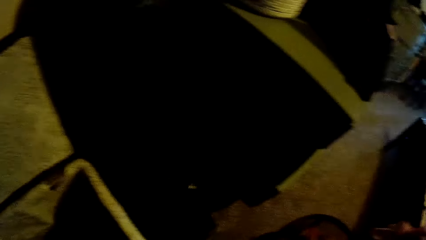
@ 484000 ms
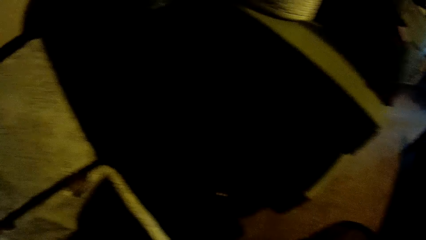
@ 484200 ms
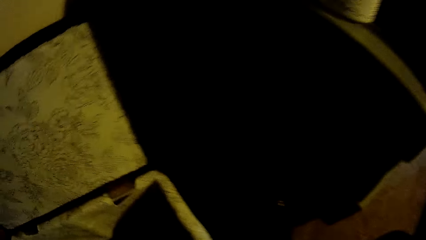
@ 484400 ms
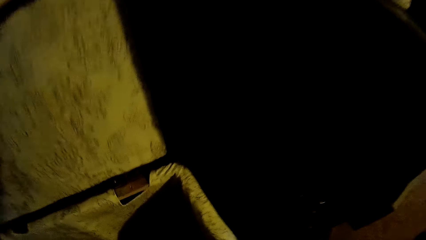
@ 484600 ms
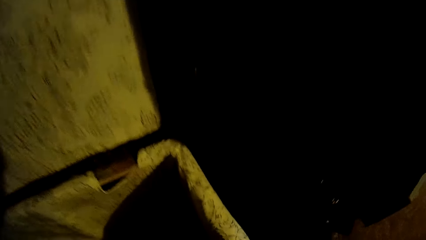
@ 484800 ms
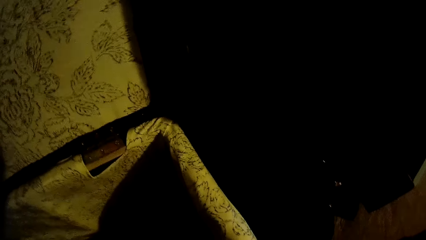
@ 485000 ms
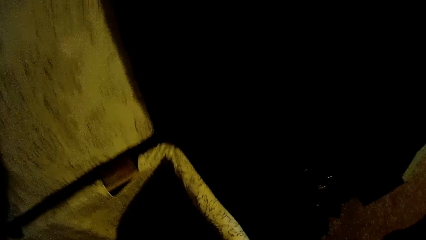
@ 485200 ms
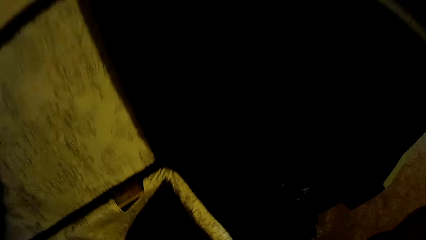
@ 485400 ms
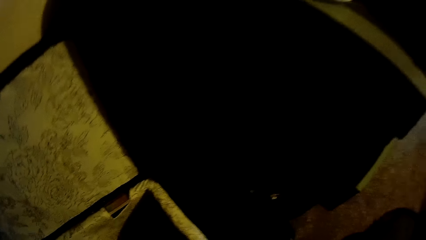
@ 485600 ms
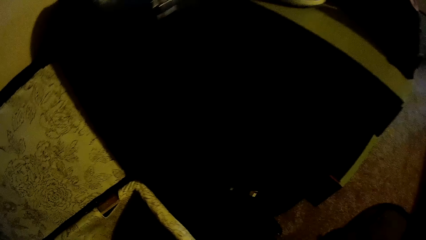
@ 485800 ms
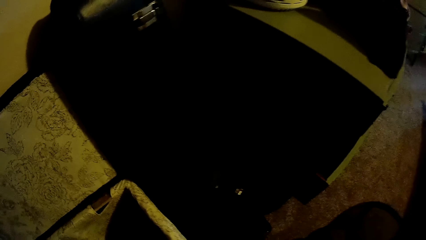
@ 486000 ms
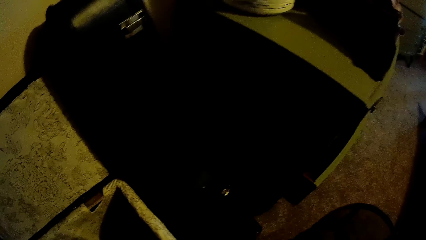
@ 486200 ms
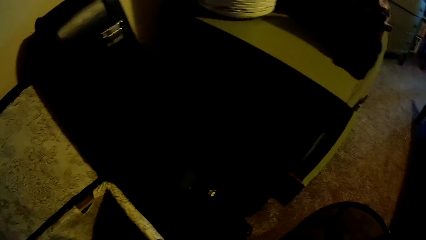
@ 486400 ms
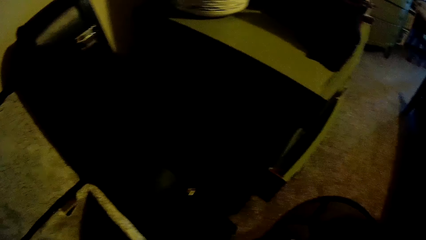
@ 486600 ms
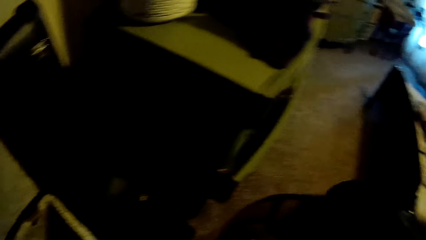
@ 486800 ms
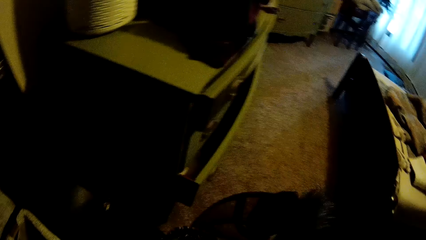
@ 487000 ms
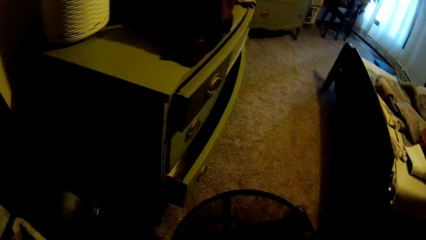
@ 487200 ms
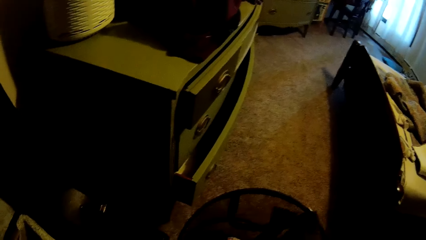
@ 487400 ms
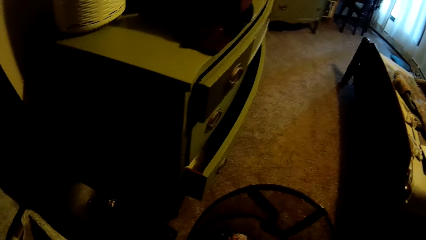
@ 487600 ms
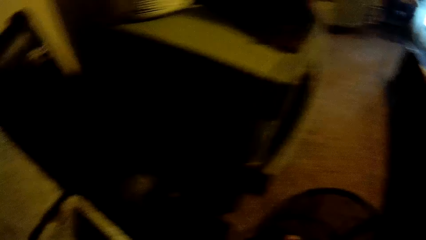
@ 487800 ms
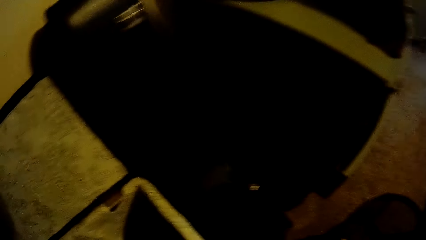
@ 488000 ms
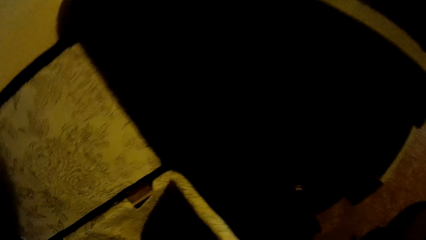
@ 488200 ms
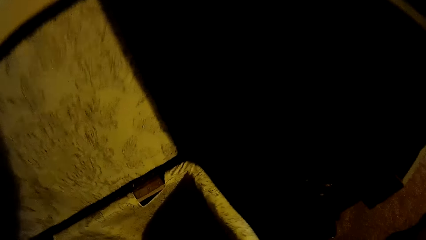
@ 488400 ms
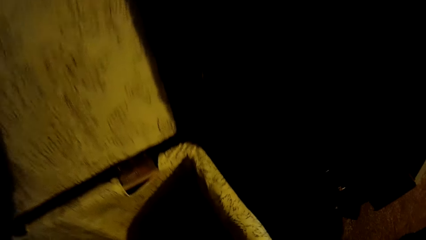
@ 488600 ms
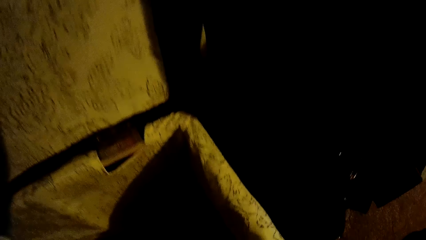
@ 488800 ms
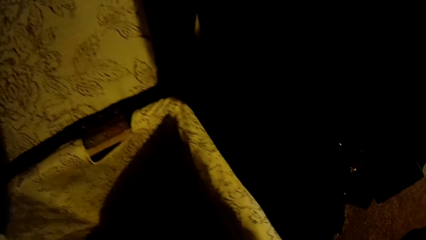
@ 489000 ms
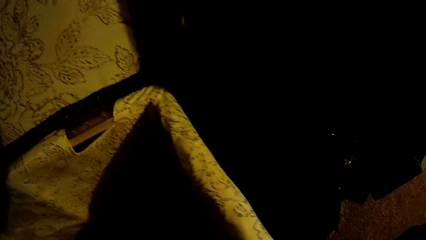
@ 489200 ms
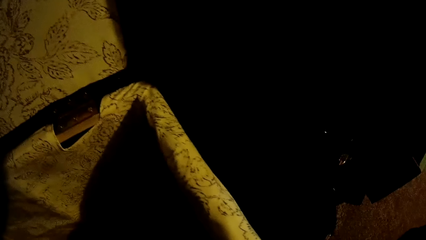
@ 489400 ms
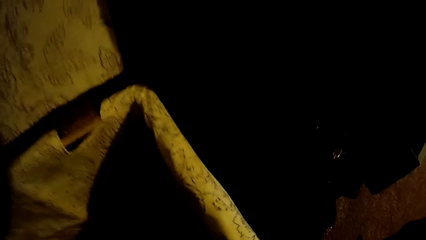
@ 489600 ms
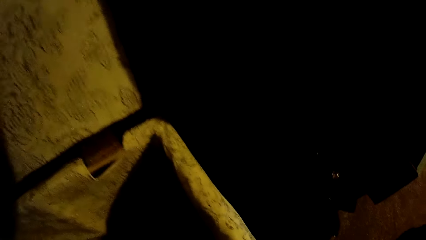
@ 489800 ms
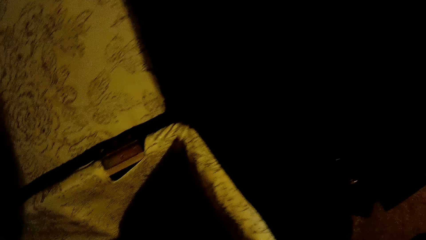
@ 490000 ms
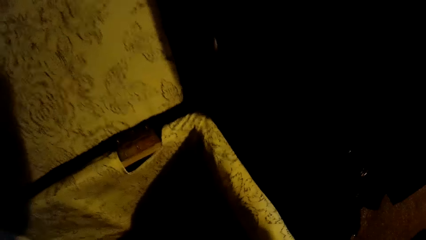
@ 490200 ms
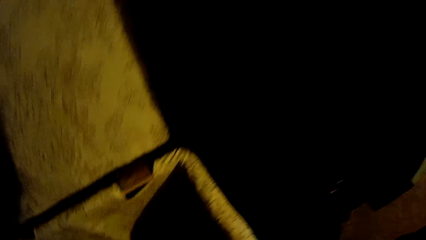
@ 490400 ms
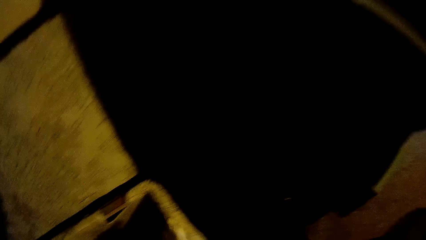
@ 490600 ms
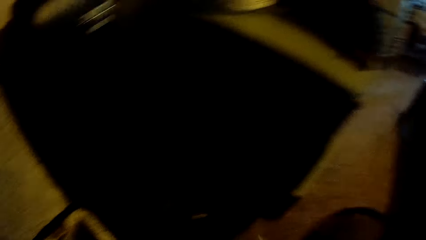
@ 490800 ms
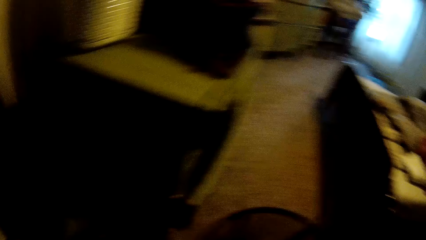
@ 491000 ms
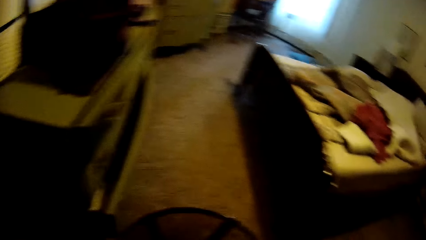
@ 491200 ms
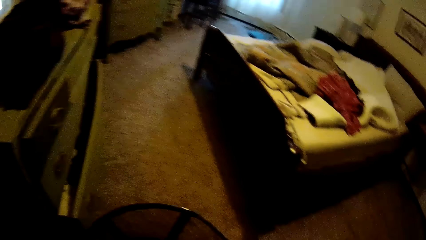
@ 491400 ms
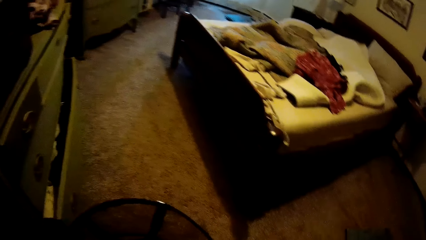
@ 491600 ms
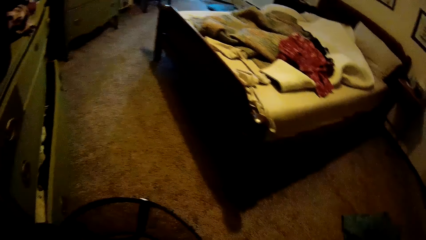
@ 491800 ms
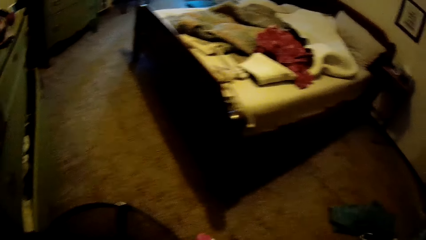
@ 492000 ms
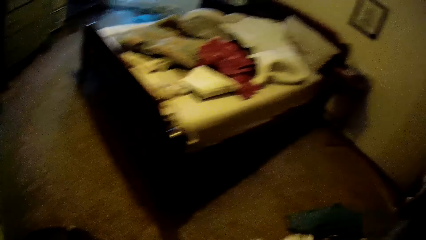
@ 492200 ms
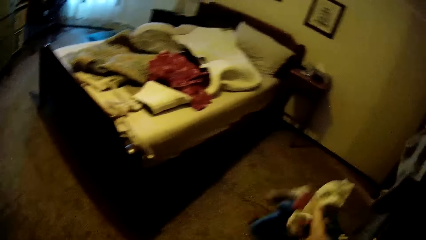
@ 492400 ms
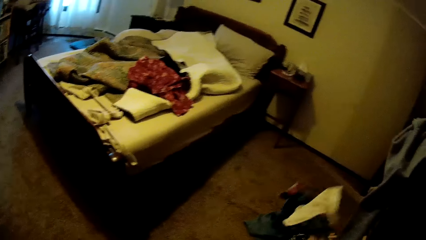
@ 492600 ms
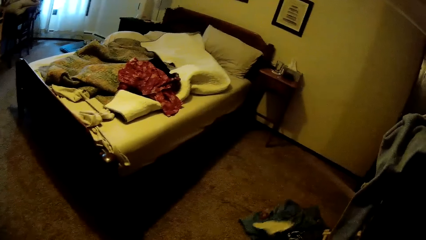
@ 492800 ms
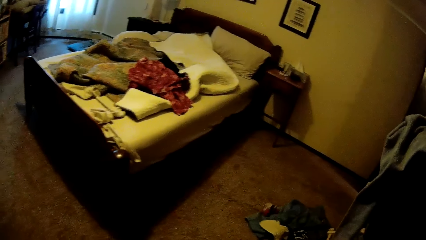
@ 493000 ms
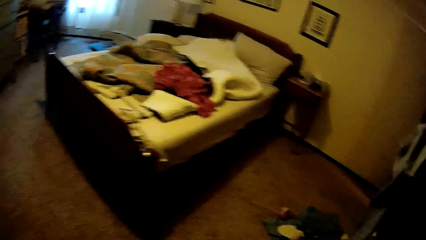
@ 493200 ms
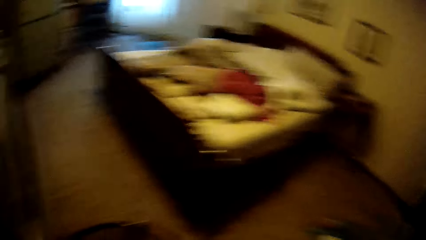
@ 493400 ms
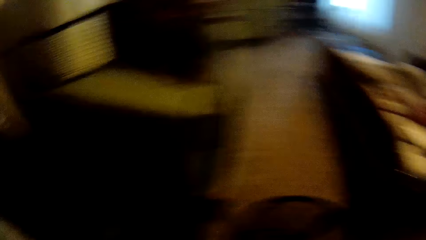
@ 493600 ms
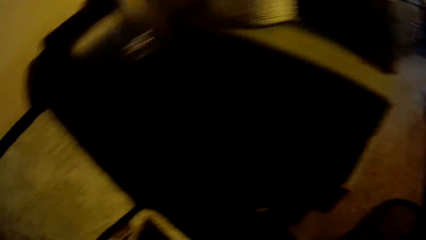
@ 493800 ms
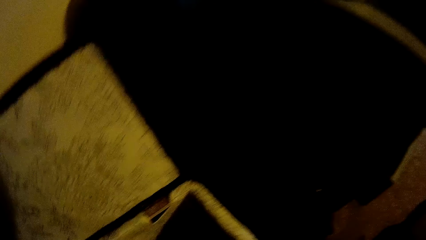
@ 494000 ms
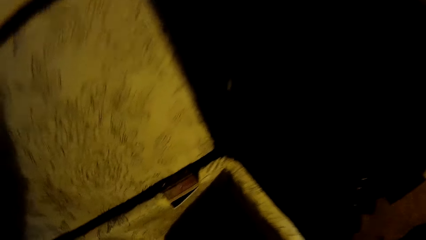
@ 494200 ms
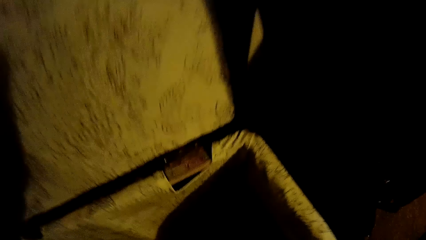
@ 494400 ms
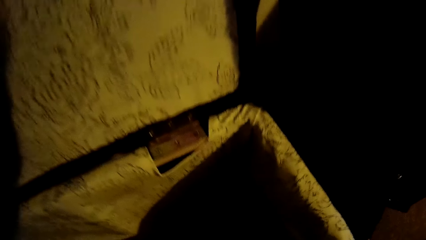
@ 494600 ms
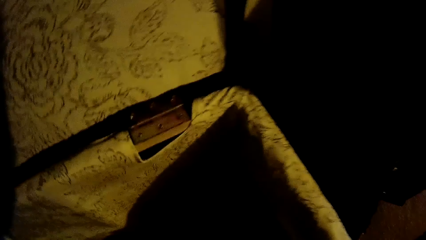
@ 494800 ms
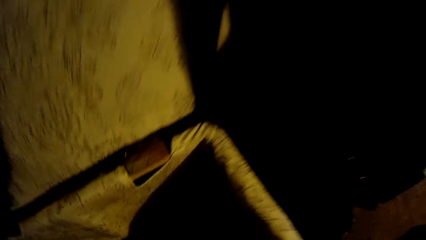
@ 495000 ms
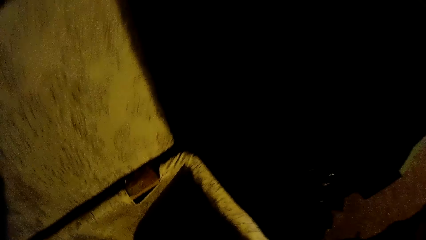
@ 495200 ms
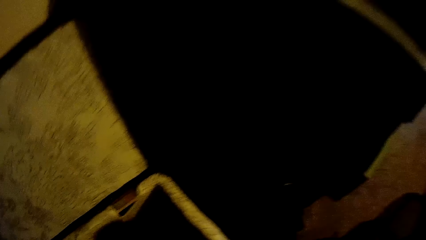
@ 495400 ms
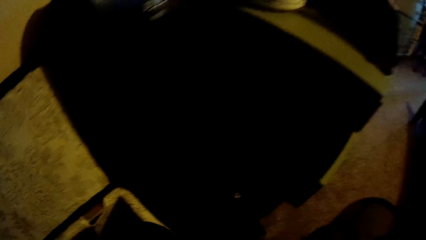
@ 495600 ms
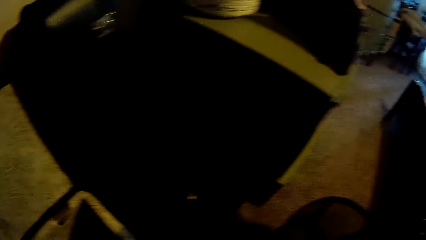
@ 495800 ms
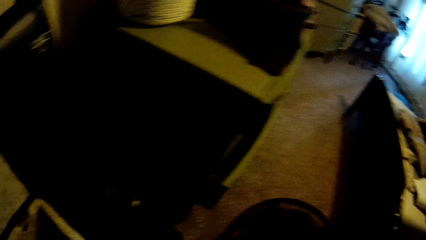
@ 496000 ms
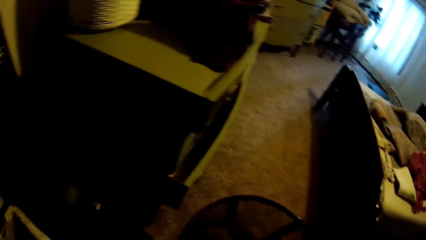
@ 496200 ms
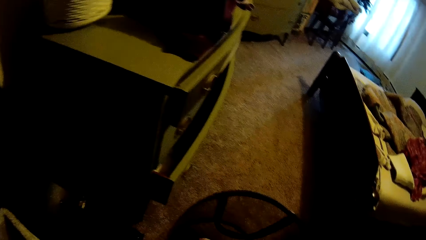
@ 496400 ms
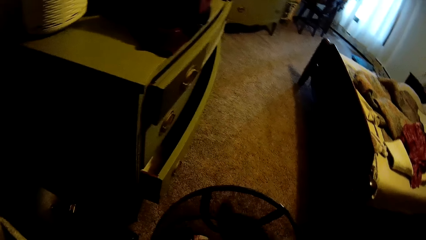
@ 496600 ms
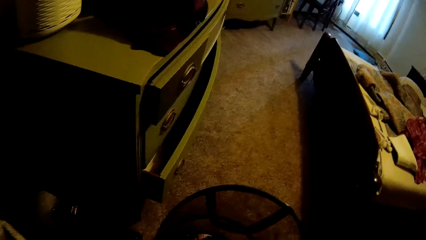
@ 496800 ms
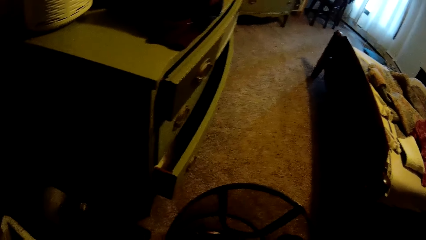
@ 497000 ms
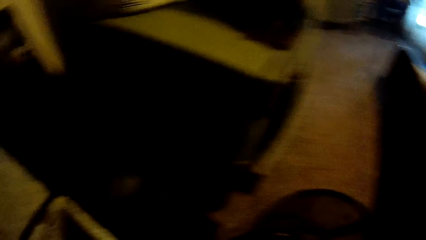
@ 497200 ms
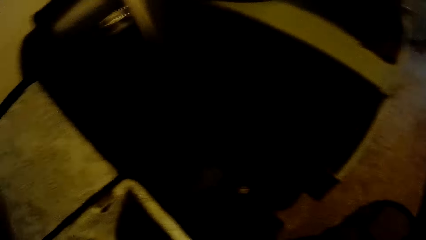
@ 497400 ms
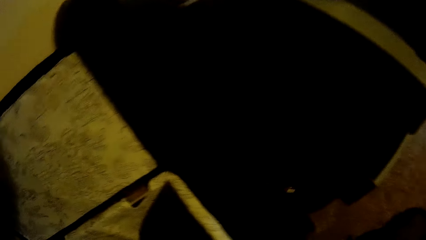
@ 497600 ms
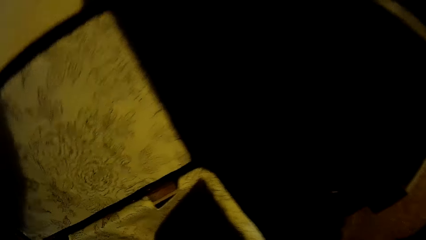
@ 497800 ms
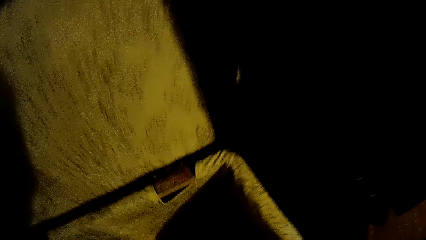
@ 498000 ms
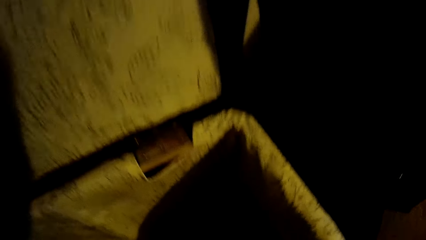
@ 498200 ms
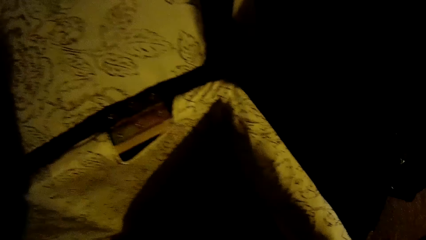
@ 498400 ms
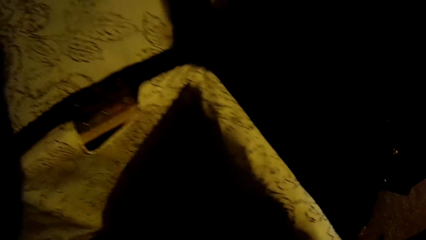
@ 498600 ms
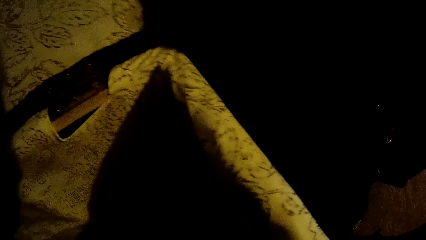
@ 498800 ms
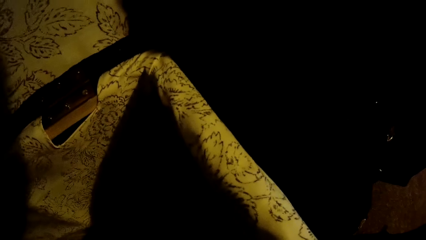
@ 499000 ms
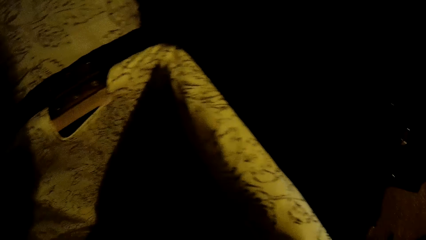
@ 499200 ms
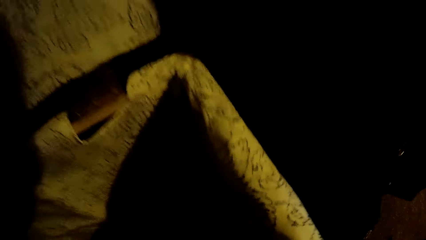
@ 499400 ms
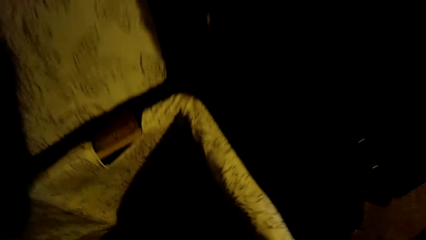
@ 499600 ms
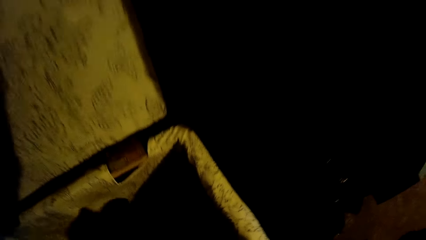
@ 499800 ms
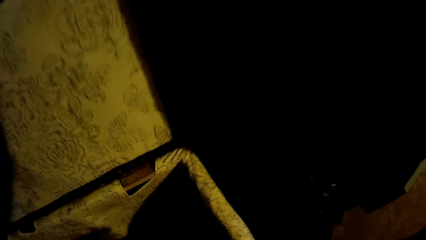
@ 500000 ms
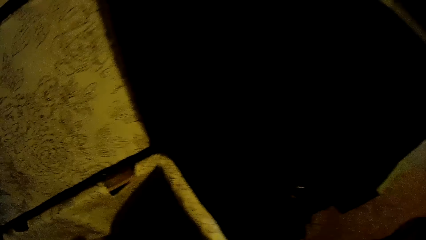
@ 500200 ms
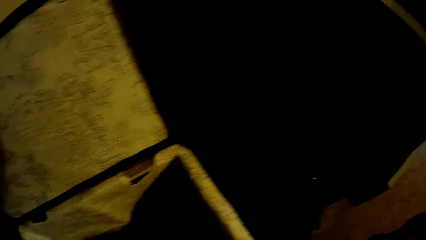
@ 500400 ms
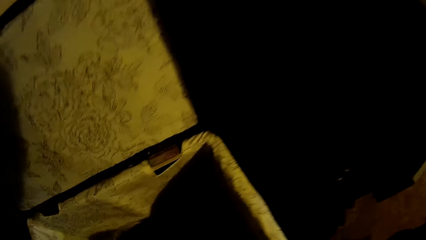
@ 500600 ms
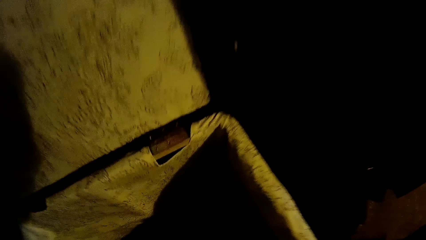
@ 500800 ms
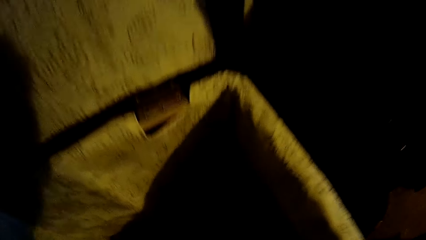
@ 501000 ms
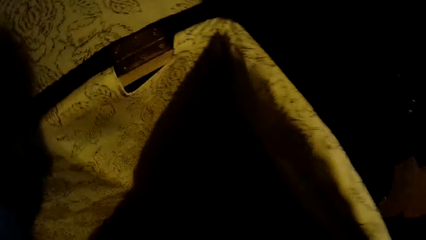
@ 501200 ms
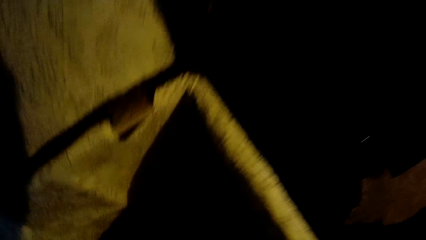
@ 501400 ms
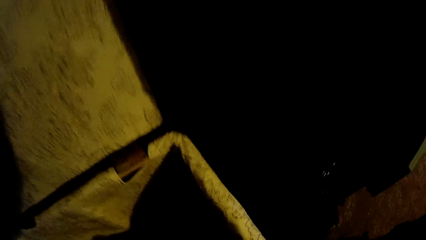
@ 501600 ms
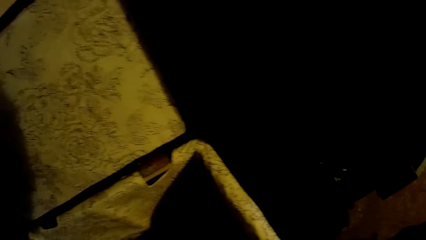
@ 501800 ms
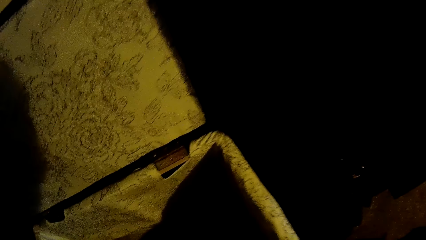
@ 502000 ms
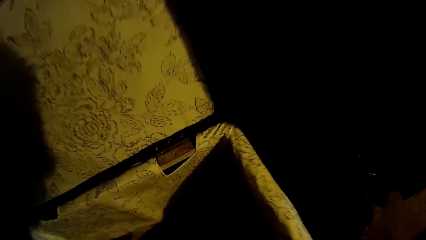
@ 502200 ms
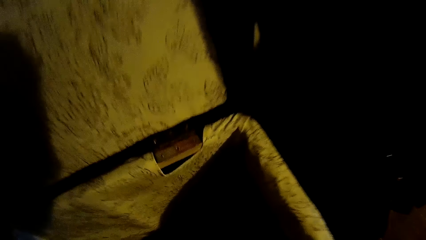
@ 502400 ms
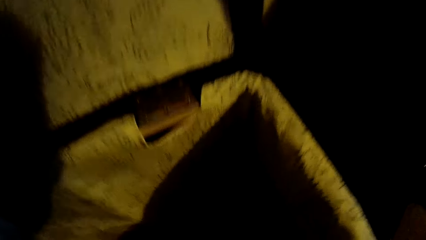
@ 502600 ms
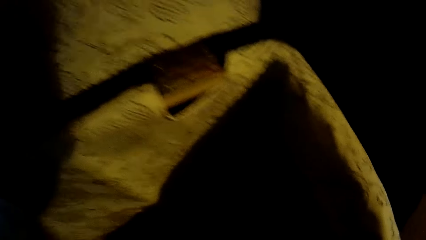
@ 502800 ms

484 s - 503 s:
The camera wearer picks a cloth from a box on the floor with her left hand. She drops the cloth into the laundry basket. She picks a cloth from the box on the floor with her left hand. She puts the cloth in the clothes basket. She throws the cloth on her right hand on the floor. She leans towards the box. She picks a cloth from the box on the floor with her left hand. She drops the cloth into the laundry basket. She leans towards the box. She picks some clothes from the box on the floor with her left hand.
